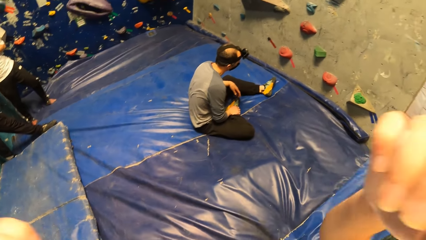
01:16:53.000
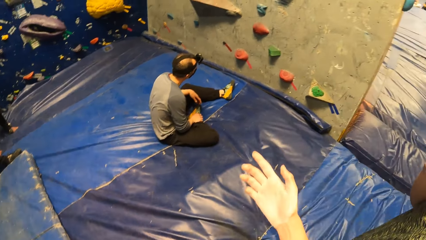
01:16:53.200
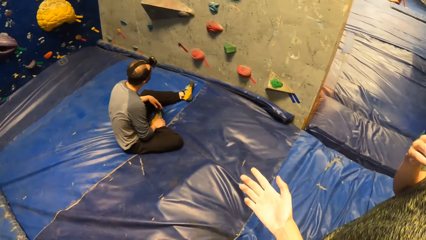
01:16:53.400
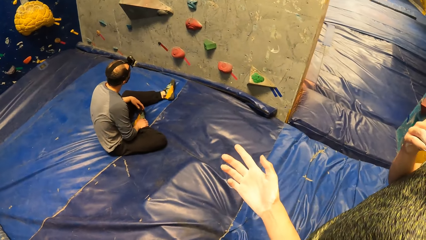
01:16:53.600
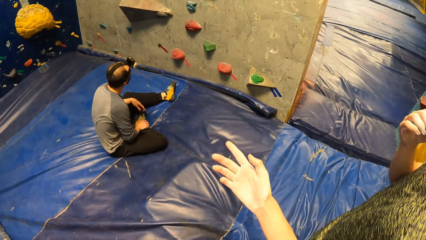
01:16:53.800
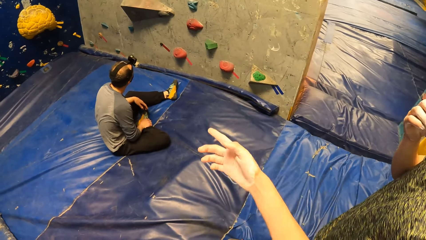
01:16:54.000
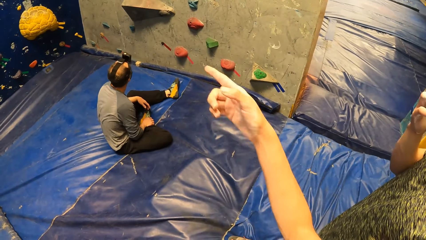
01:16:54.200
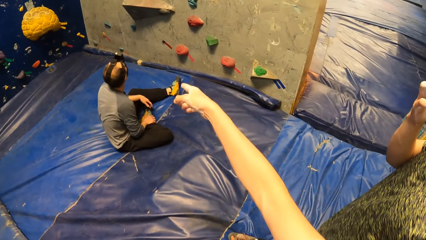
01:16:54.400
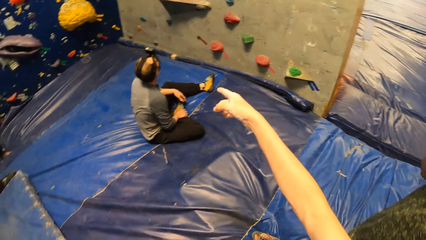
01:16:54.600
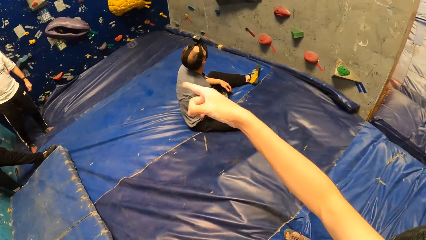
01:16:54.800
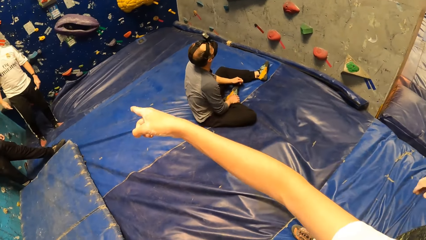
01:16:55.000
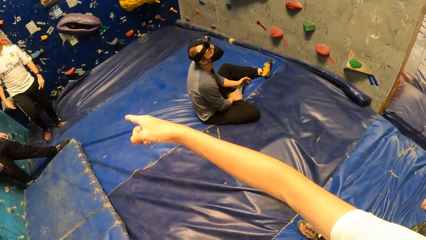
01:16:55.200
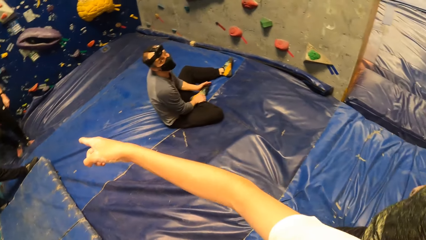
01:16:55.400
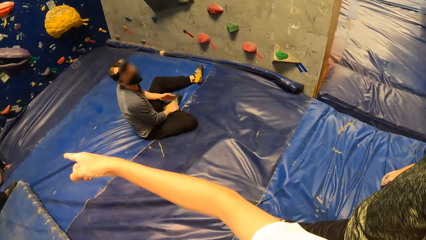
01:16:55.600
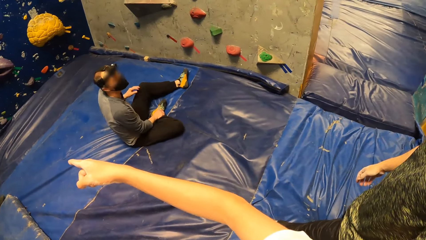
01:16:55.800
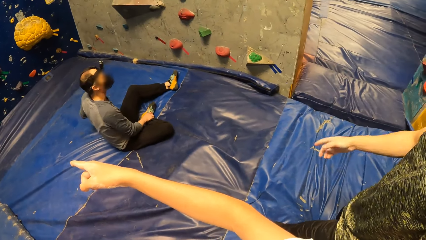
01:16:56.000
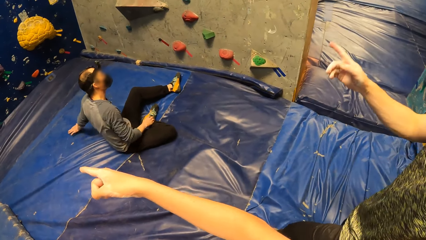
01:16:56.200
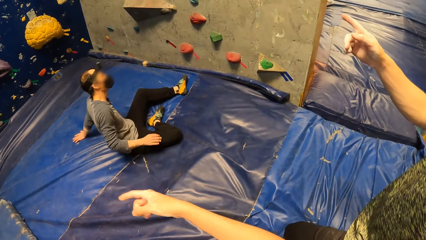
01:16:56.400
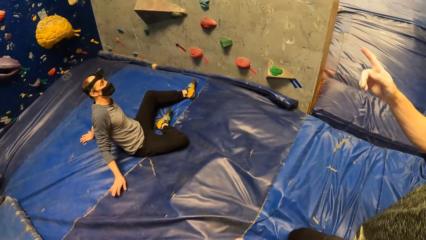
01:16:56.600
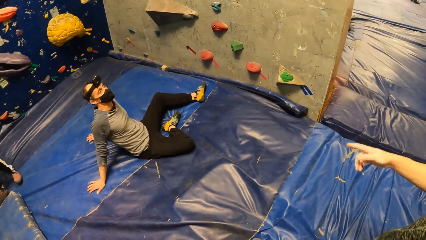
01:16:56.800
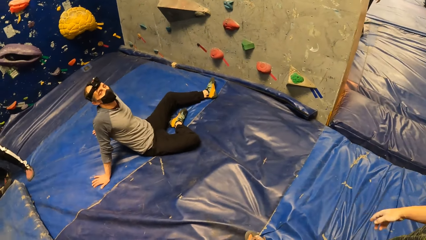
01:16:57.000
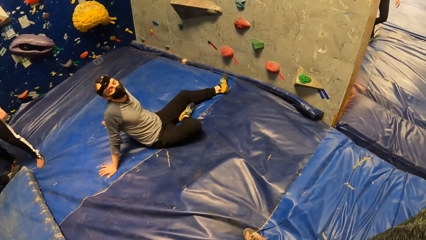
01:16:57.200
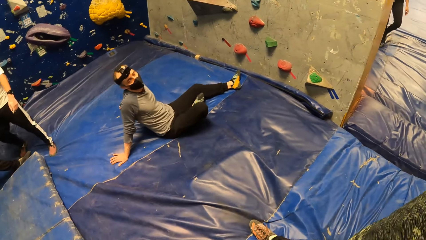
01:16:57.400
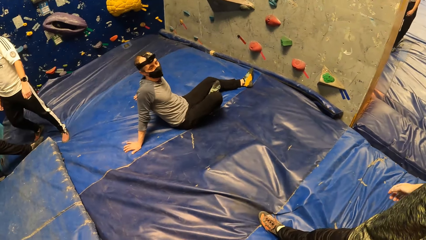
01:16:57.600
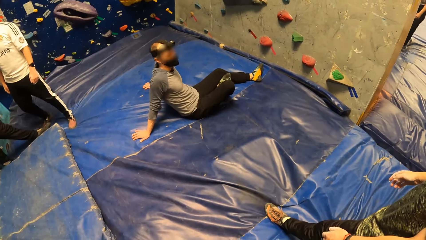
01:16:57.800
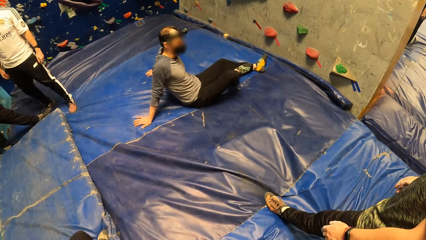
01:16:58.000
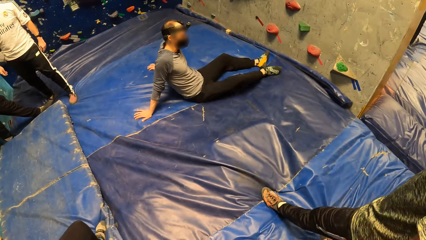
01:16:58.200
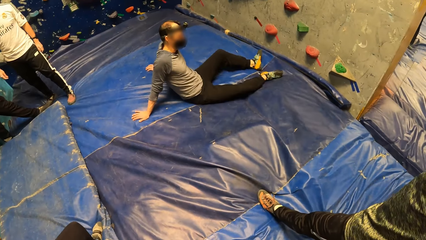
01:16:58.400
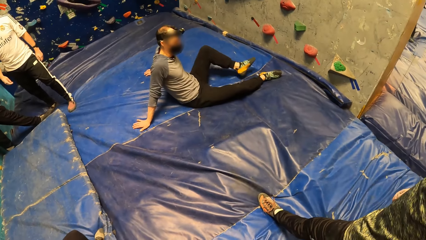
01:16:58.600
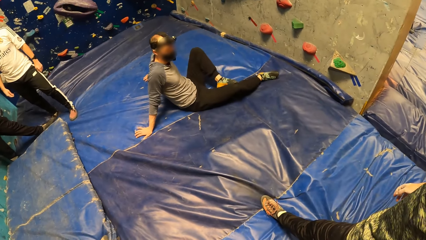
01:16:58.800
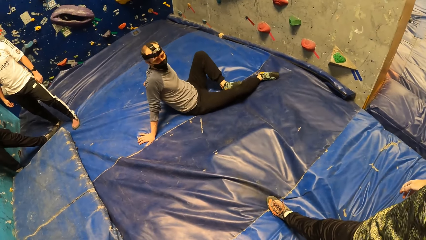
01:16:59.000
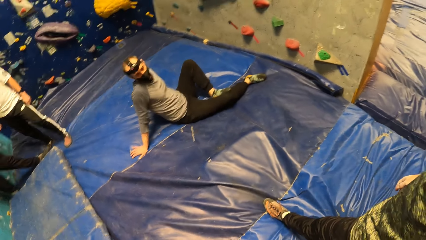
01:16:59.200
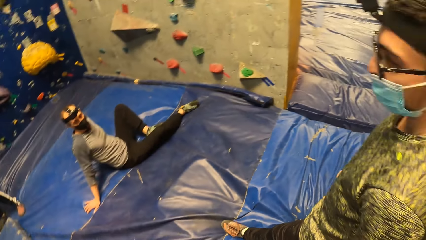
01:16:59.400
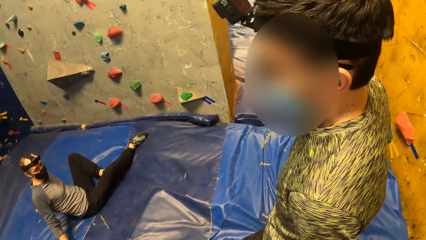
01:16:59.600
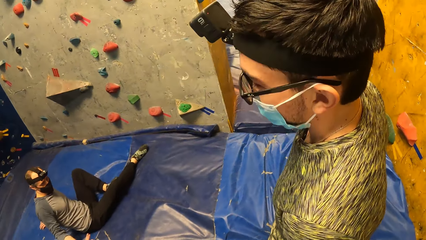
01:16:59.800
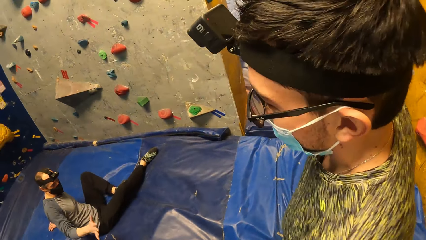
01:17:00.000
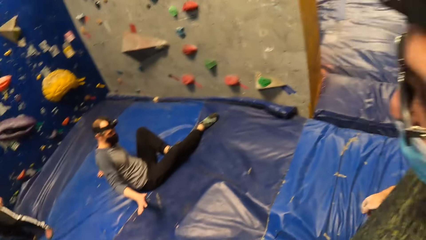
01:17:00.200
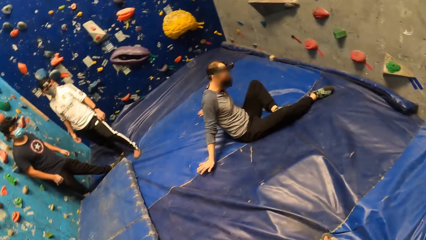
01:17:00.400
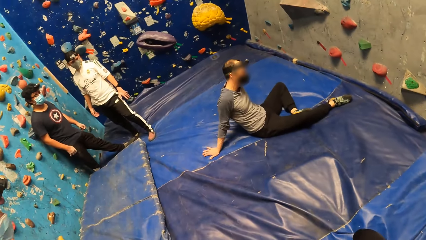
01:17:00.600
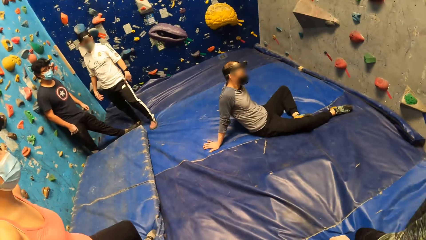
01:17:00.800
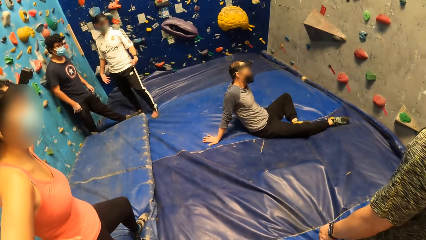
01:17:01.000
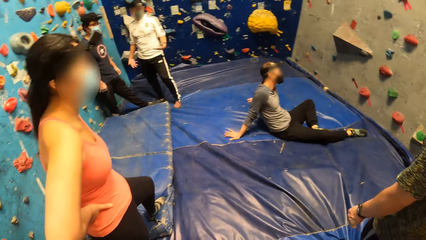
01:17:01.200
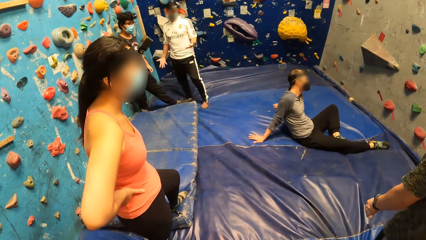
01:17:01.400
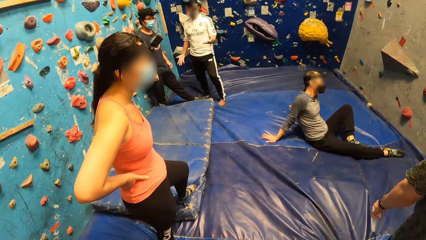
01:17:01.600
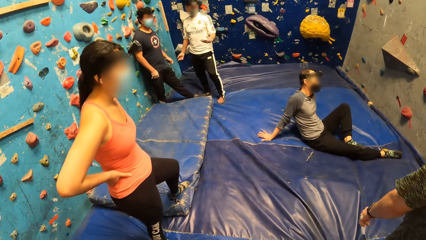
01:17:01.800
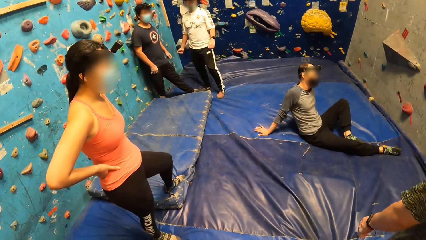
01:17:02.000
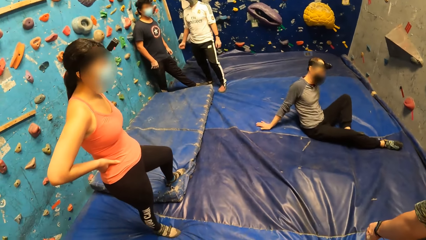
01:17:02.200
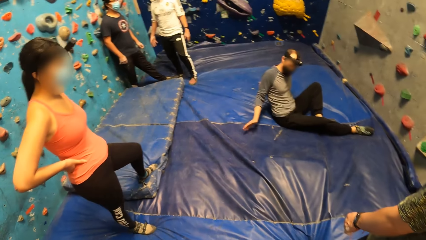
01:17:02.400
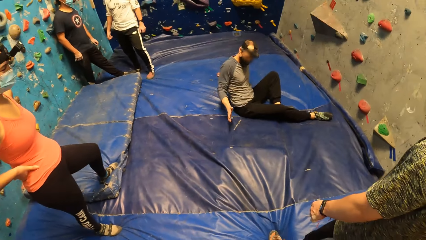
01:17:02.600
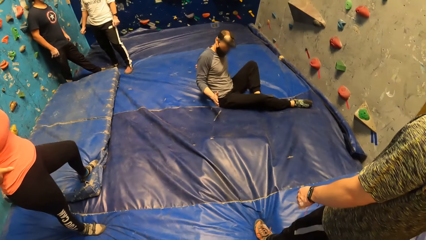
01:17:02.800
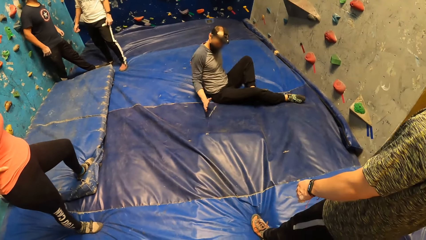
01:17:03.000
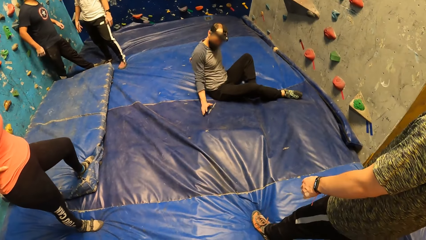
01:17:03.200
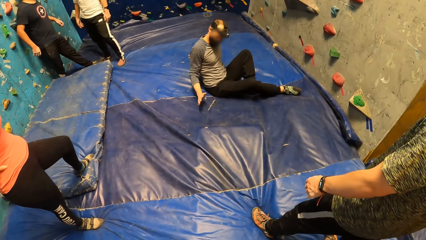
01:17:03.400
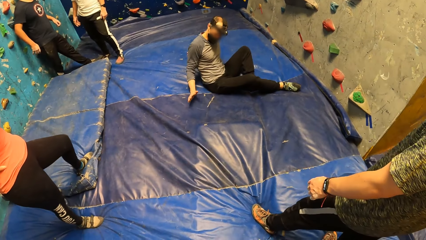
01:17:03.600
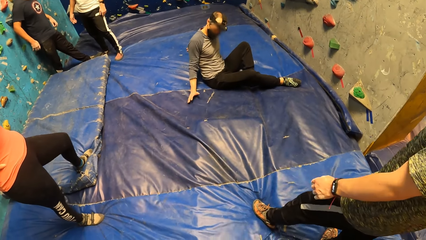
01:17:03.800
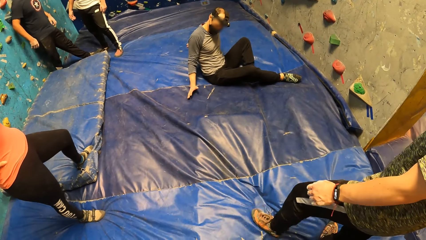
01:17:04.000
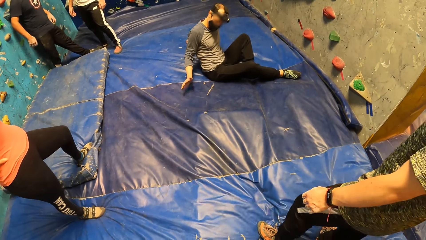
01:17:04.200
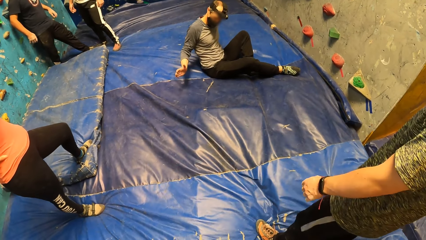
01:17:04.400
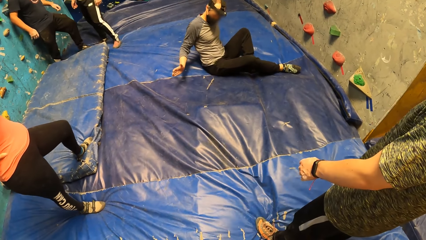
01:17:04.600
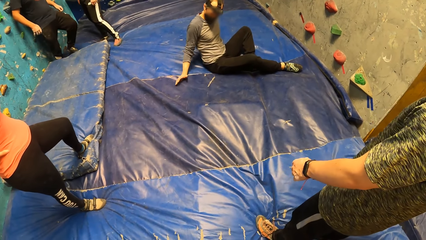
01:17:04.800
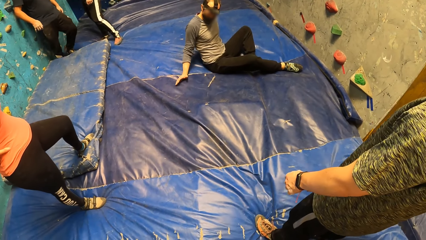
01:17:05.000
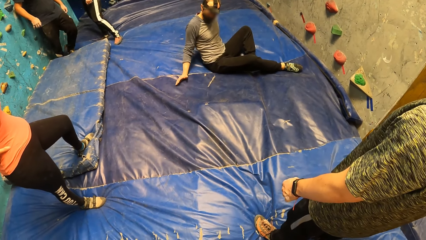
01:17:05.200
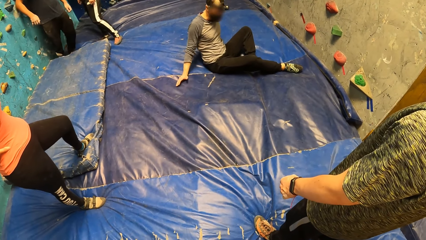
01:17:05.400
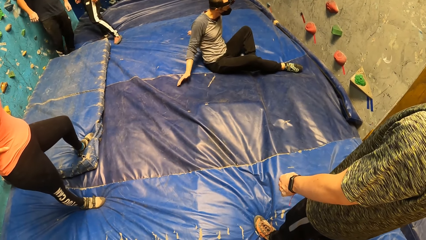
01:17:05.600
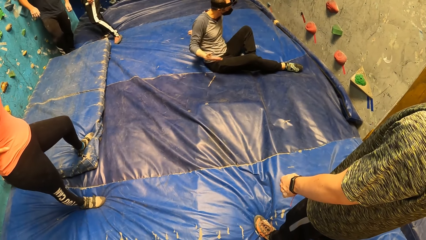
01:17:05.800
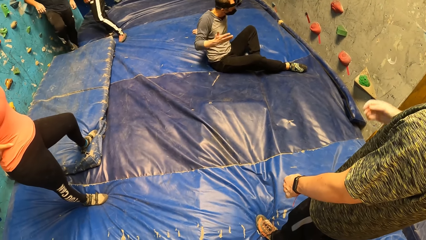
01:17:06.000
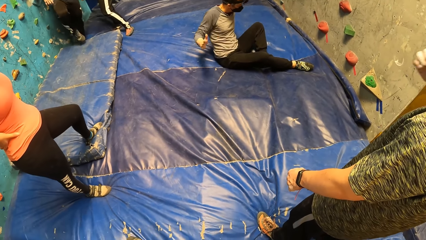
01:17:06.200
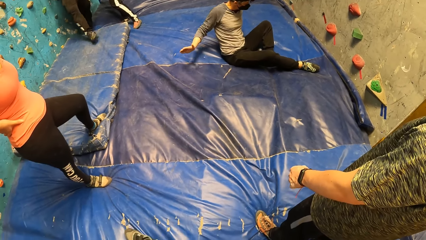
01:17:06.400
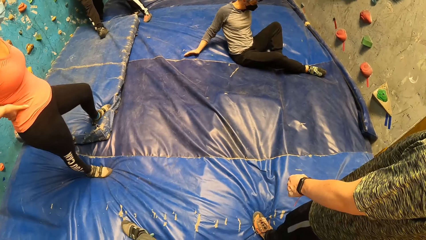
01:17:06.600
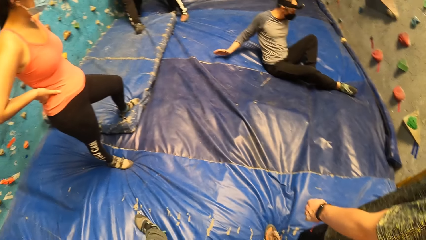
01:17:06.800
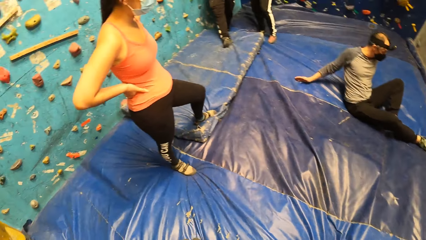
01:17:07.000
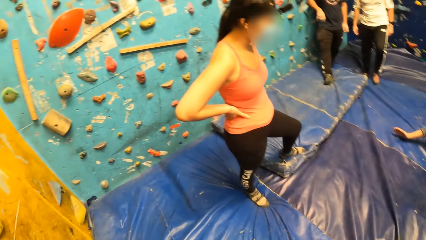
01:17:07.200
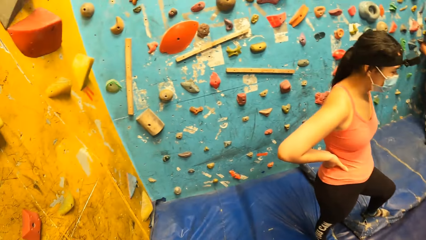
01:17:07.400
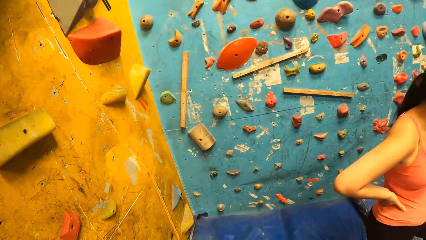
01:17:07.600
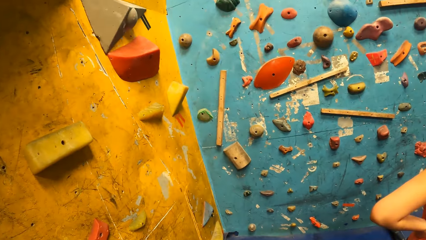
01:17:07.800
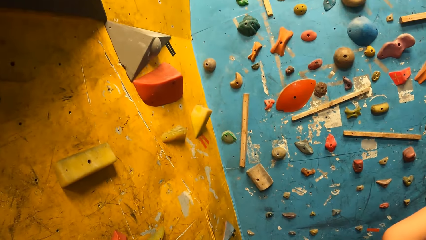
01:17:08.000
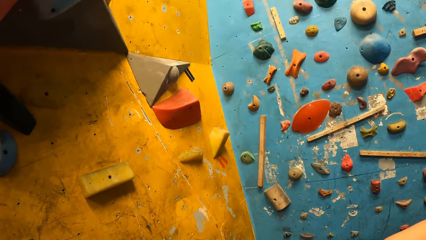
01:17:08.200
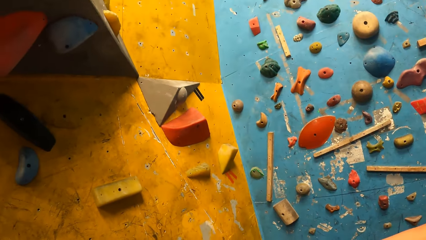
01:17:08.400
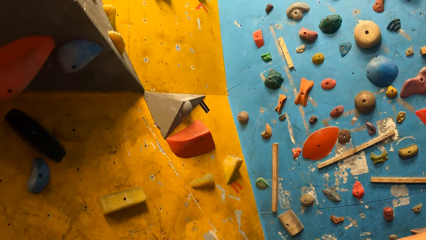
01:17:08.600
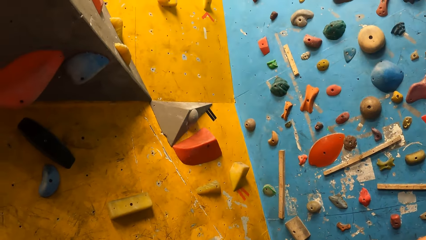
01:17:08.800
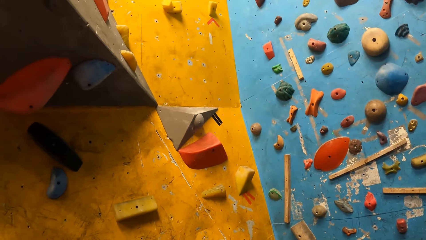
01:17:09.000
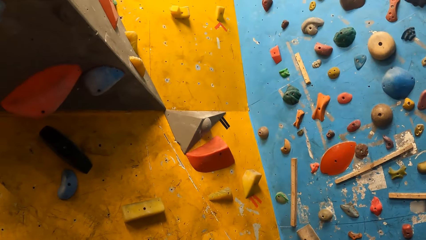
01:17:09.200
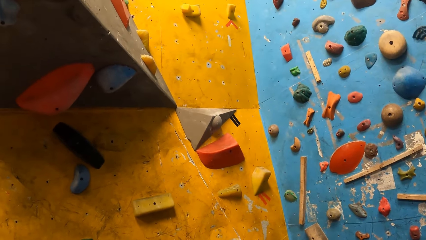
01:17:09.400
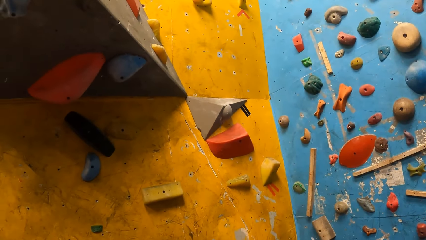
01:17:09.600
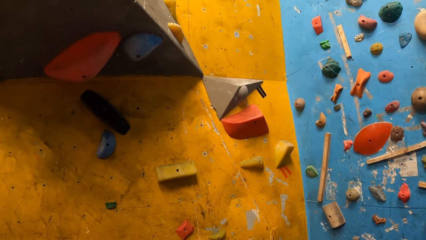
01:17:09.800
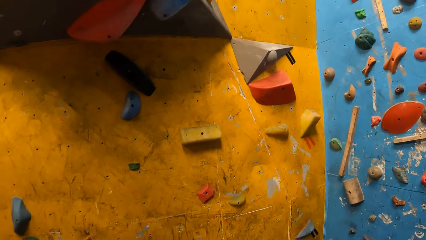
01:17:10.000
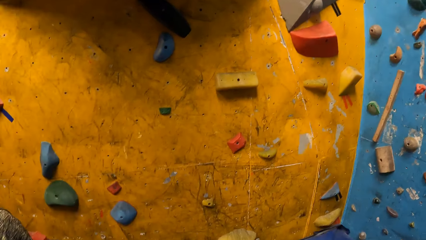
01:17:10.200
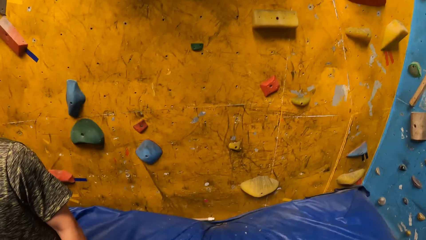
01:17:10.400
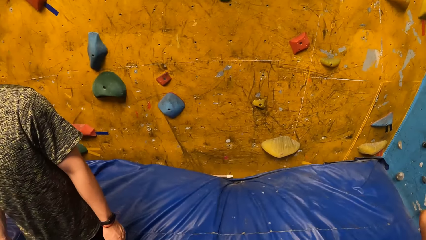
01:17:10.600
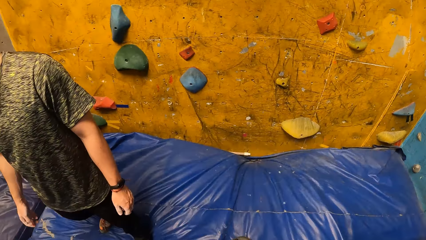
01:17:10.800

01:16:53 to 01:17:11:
The camera wearer gestures at a man. They stare at the man.
